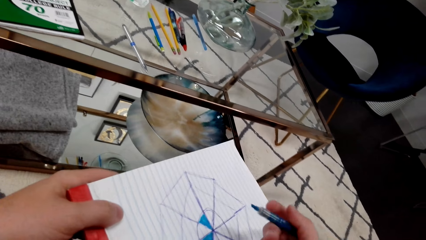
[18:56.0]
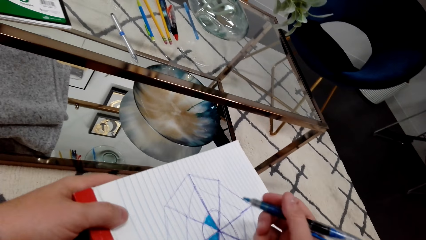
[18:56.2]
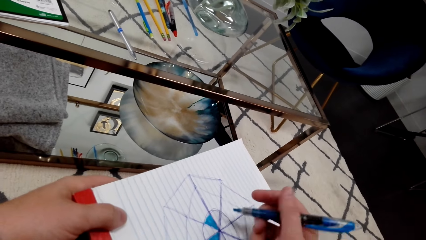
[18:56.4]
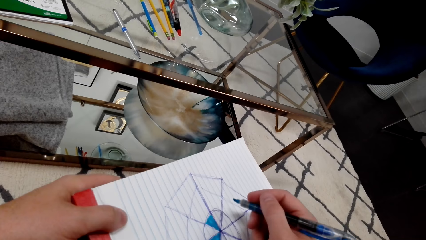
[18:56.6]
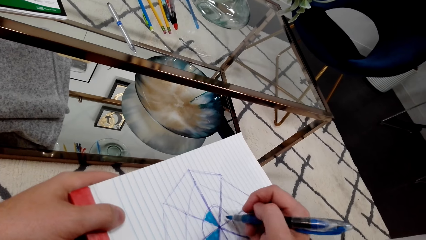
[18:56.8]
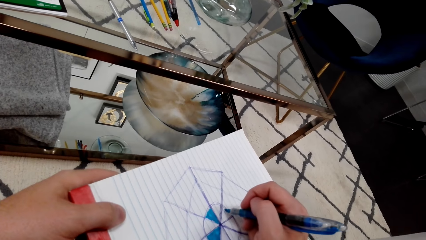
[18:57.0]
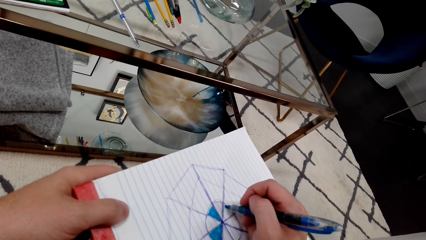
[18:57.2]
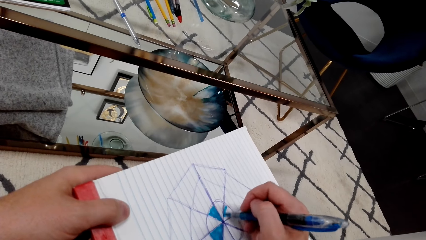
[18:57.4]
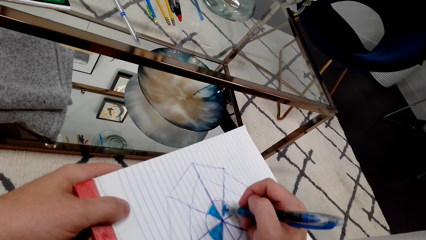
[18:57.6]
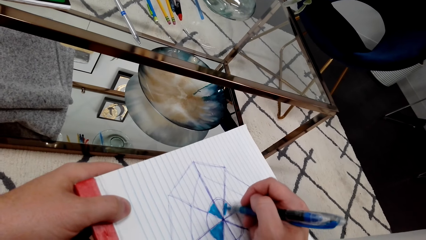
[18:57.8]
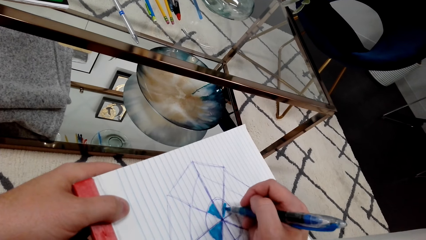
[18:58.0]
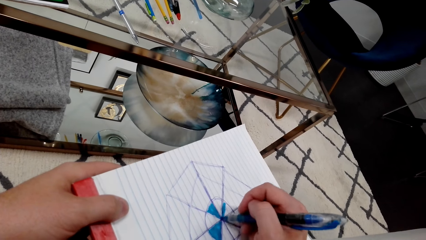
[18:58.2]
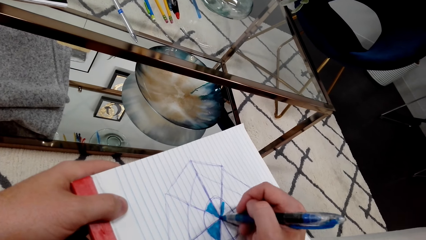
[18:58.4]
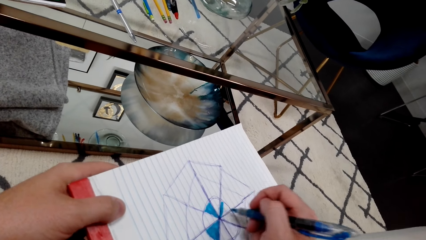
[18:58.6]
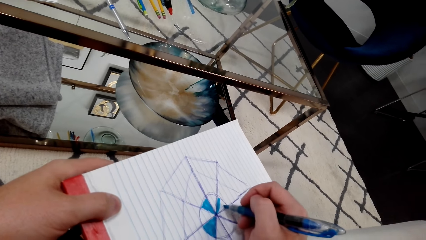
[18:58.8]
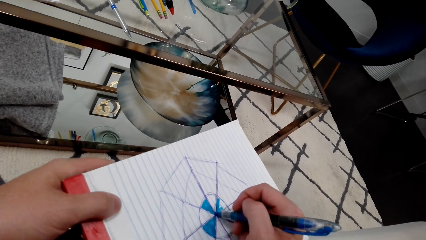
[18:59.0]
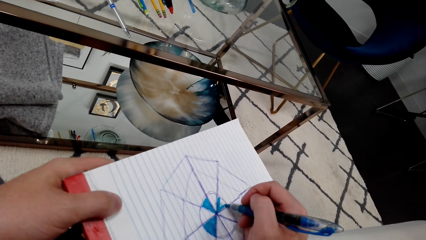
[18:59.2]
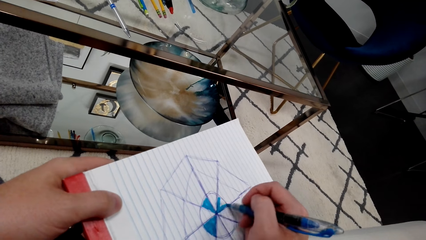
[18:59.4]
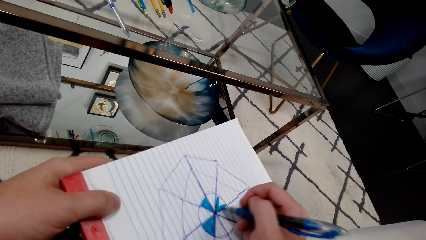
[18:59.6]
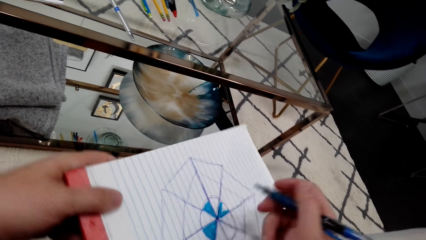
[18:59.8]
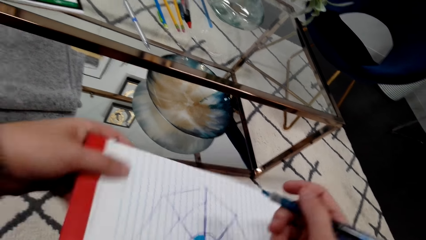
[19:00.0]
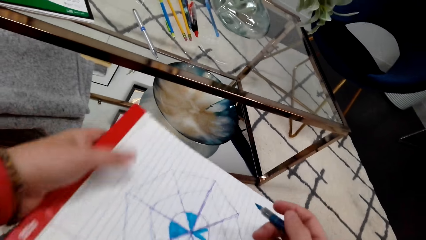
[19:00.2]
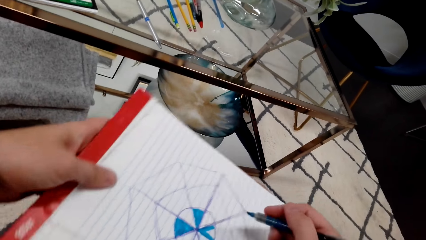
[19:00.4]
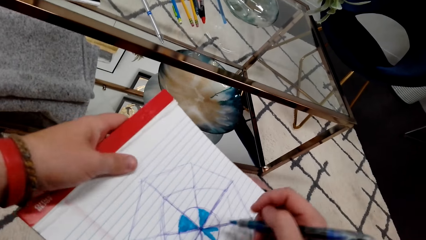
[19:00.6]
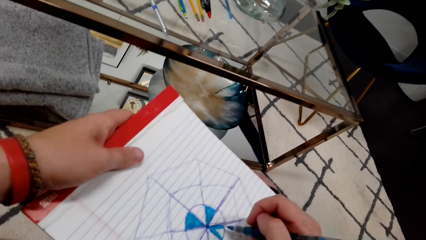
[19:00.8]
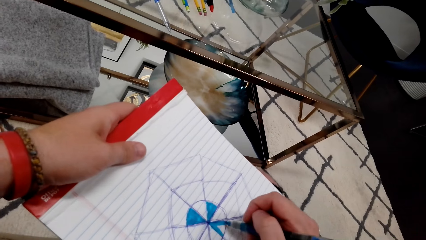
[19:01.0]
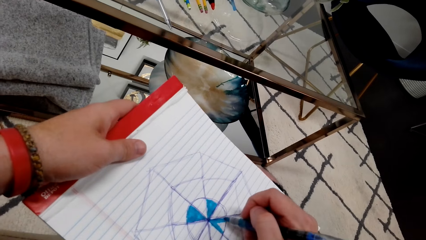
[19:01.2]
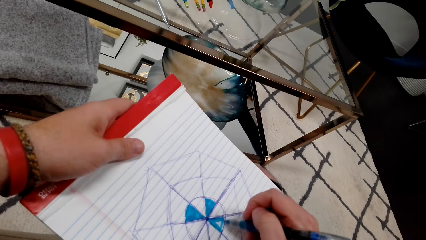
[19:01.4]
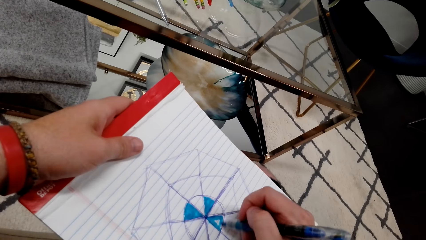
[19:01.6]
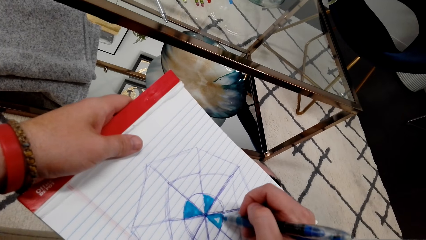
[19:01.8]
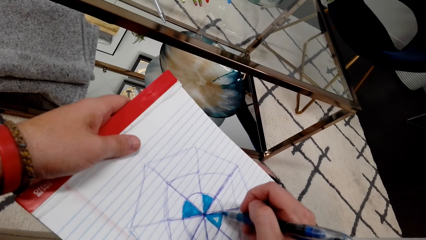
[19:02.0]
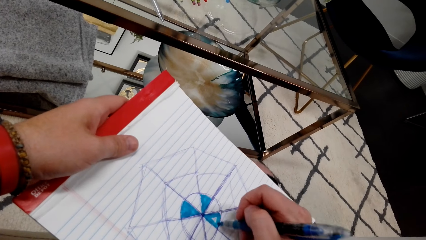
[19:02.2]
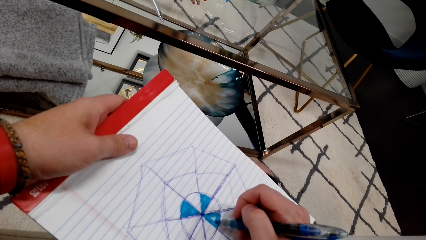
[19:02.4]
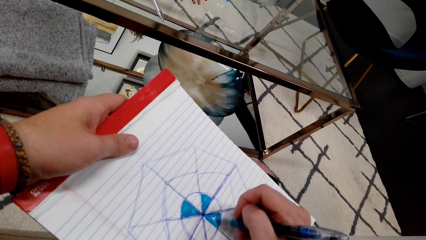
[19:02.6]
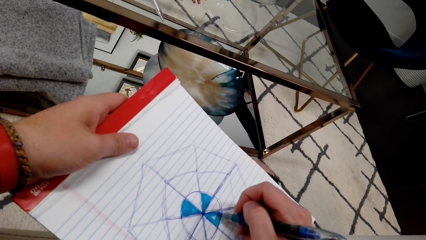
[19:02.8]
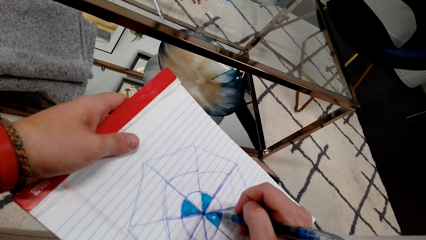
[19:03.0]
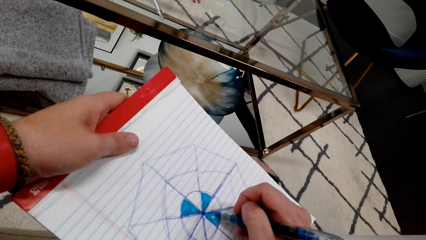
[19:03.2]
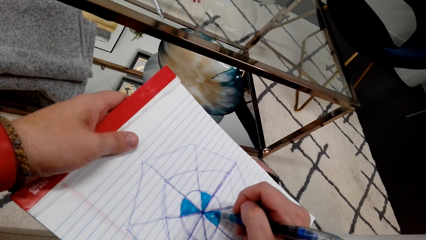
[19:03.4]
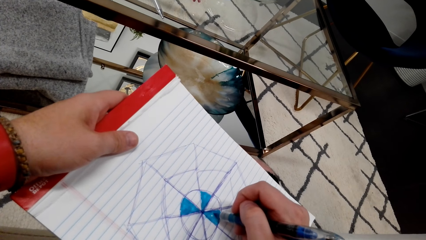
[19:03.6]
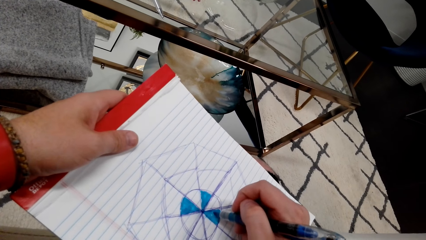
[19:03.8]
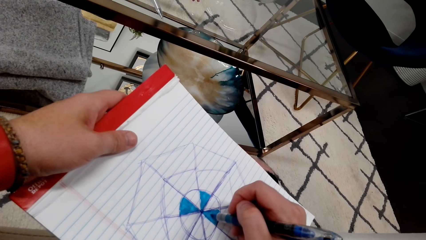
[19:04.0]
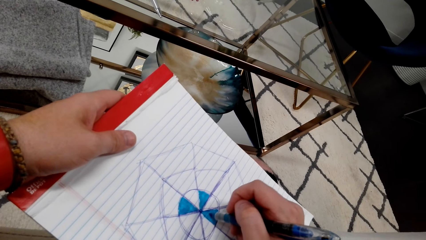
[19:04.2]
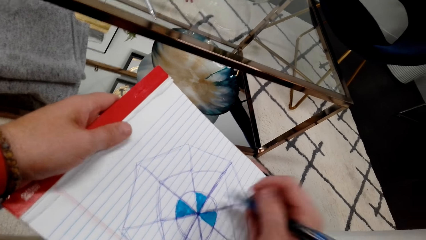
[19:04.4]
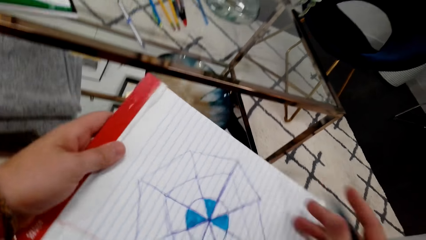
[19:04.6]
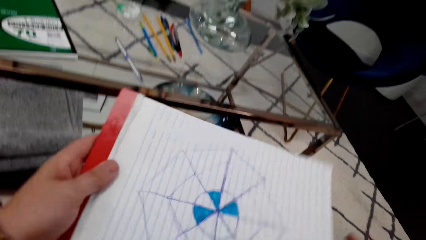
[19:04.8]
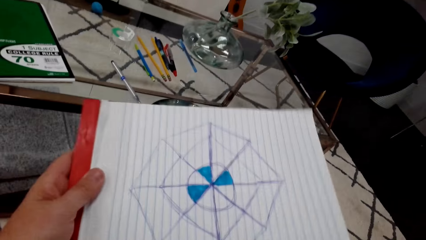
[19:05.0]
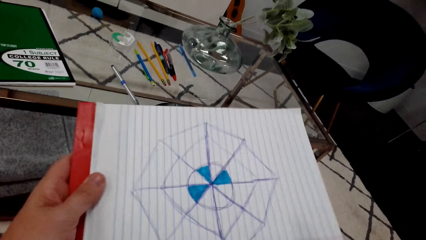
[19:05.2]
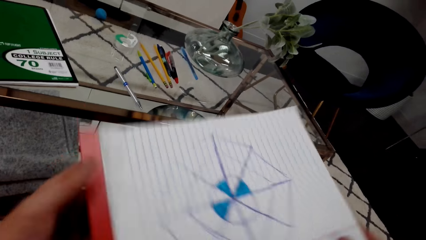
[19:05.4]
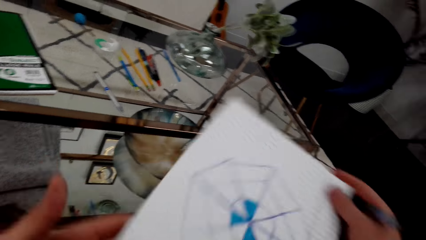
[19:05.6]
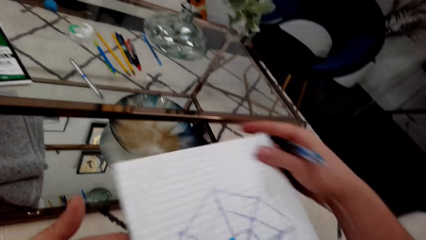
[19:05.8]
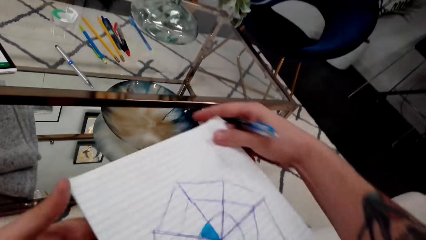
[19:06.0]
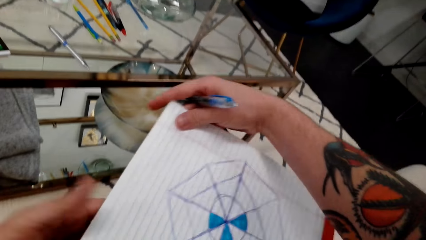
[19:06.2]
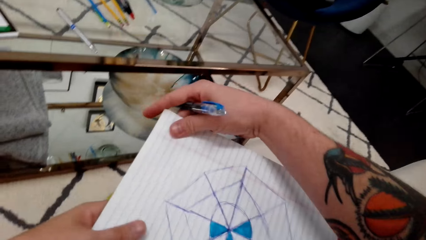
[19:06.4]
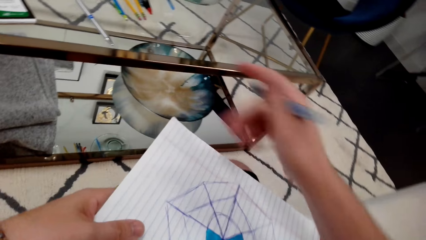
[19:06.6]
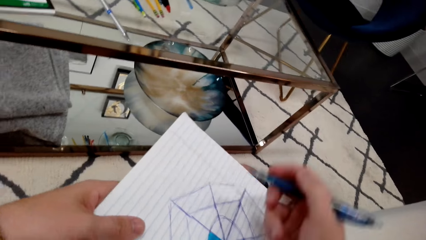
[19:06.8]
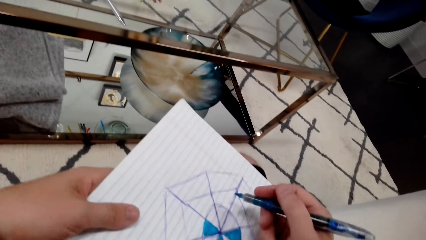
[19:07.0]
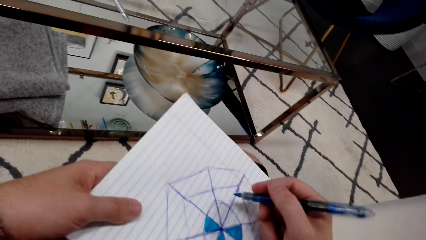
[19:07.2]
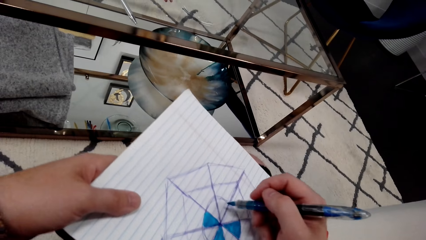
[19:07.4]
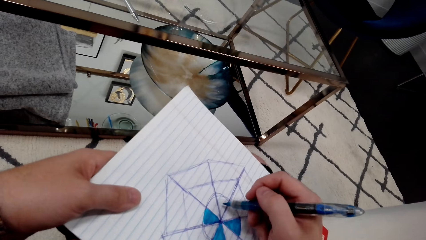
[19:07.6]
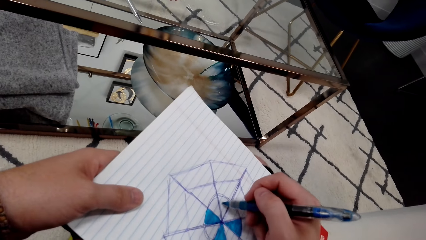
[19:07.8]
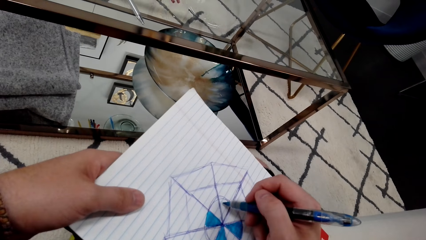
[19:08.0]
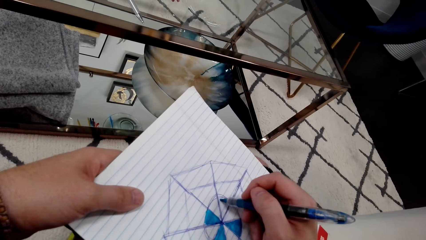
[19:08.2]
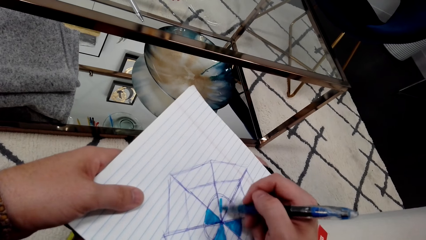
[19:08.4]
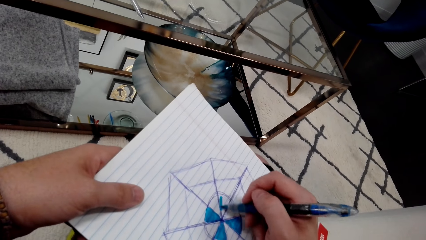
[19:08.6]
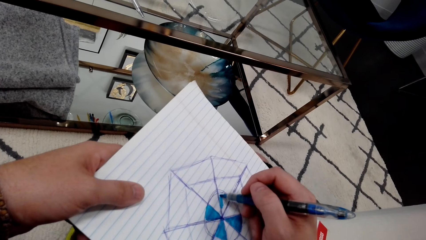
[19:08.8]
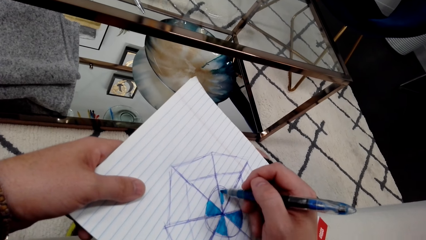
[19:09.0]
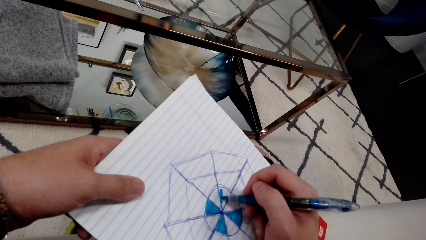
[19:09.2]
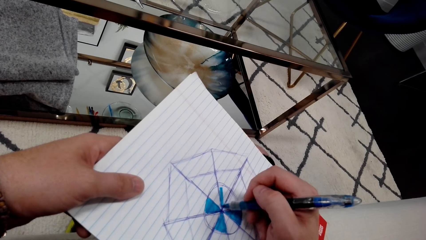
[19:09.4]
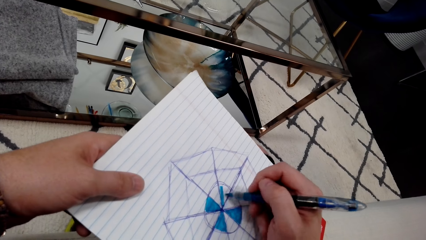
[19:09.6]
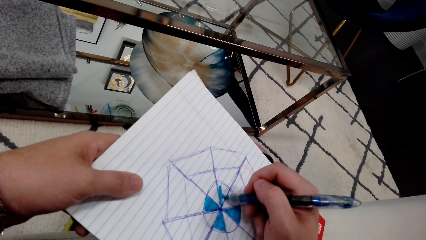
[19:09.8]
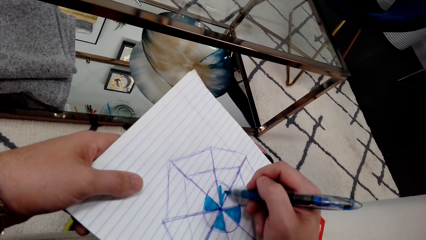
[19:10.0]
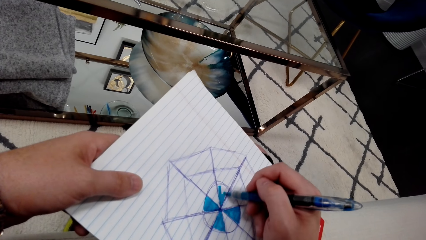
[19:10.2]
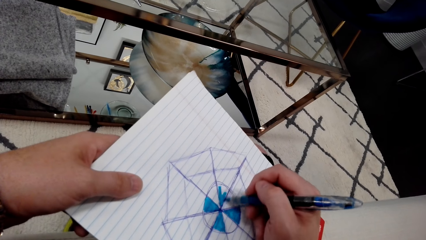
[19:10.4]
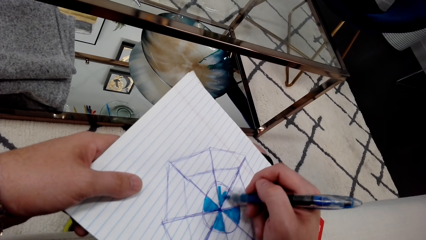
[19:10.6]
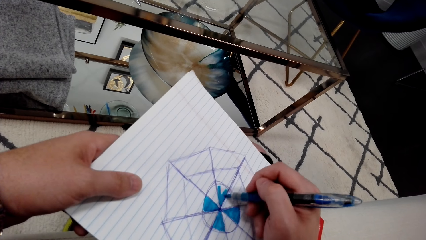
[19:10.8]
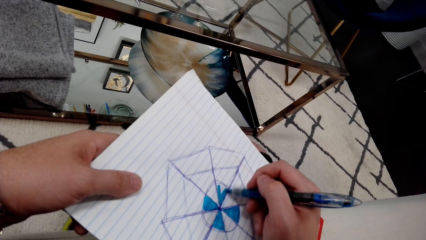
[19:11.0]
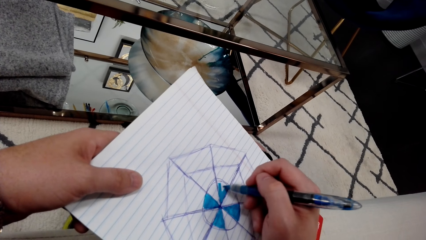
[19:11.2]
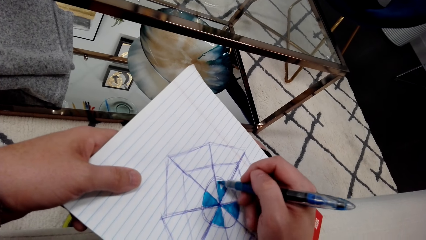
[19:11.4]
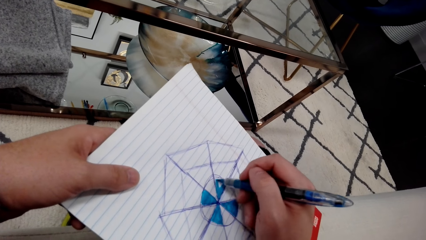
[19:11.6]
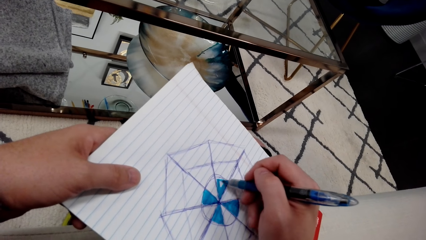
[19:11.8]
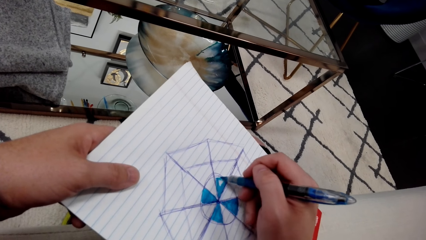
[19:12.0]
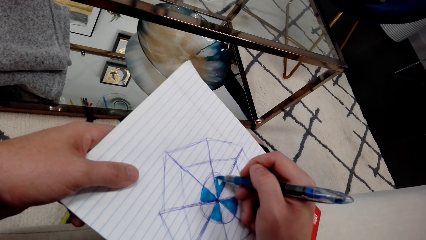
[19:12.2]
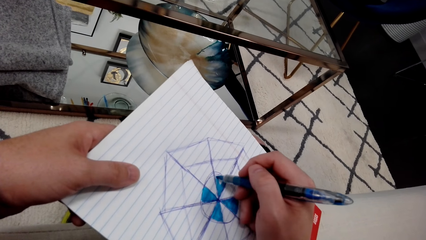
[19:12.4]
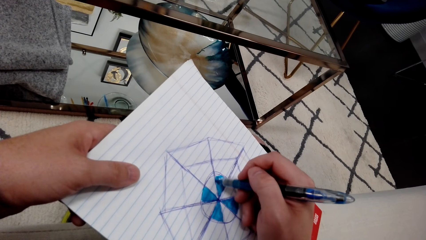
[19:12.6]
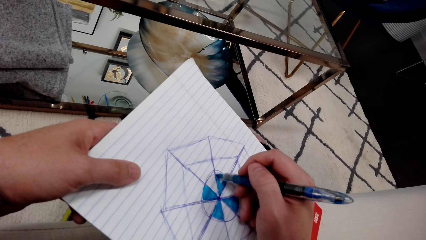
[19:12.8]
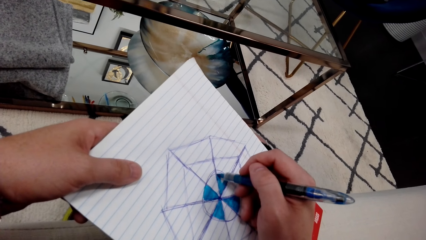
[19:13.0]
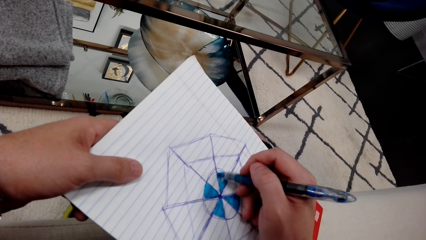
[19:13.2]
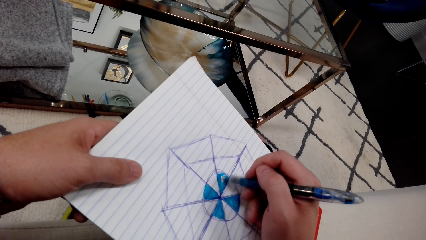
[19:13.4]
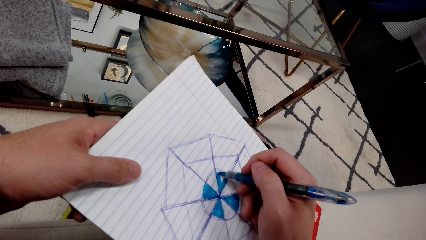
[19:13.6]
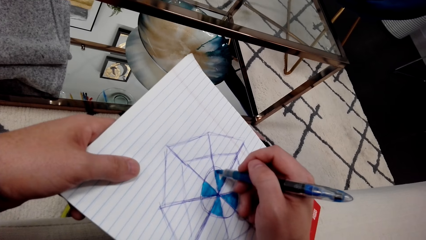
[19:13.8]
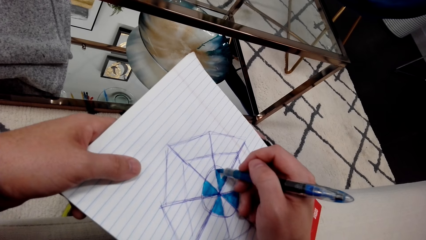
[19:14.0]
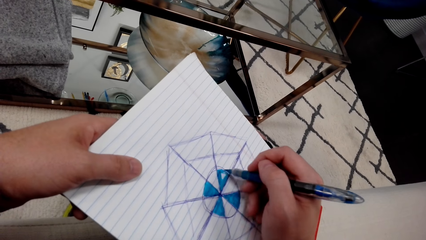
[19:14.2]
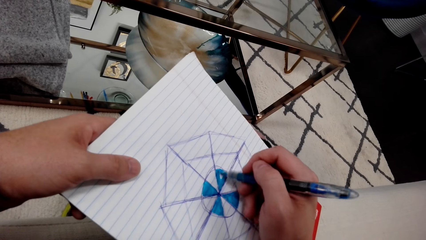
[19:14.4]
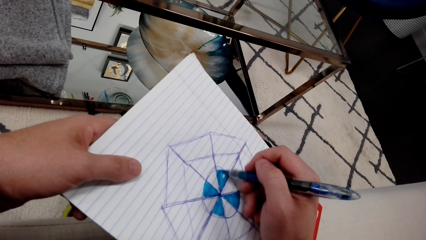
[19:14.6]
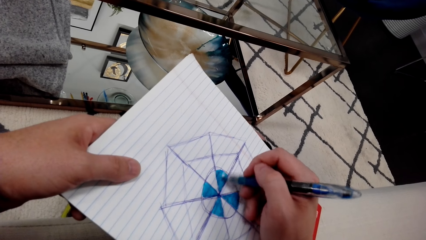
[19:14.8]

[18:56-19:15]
The camera wearer colors a drawing. They turn the book. They color the drawing. They adjust the book. They turn the book. They color the drawing.
